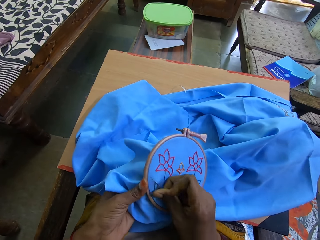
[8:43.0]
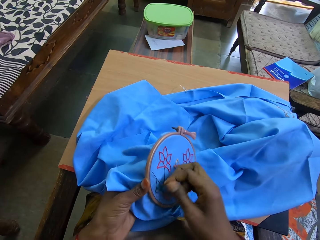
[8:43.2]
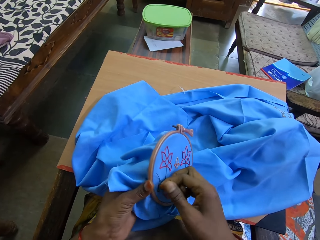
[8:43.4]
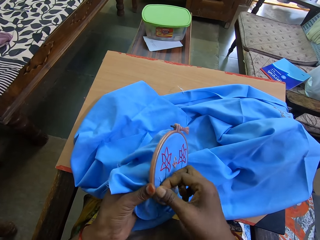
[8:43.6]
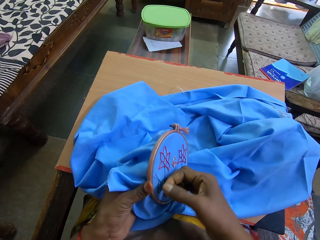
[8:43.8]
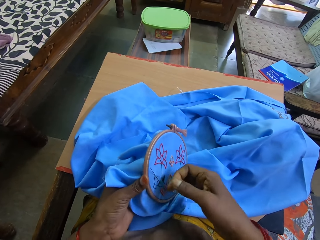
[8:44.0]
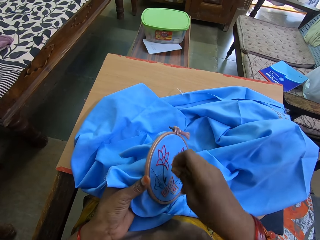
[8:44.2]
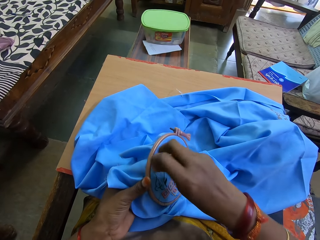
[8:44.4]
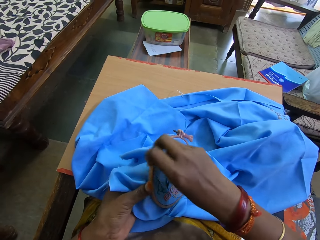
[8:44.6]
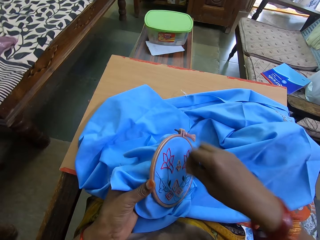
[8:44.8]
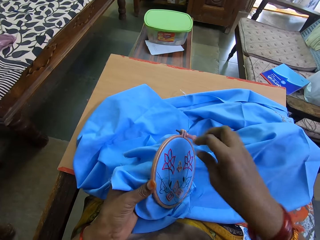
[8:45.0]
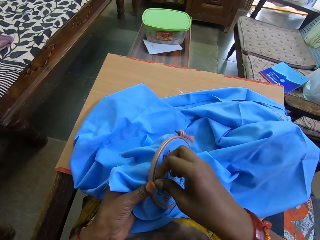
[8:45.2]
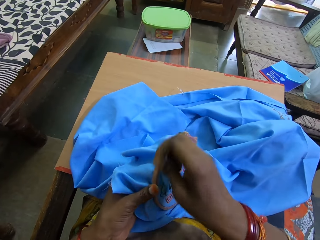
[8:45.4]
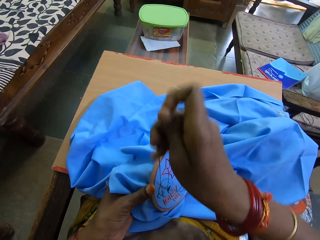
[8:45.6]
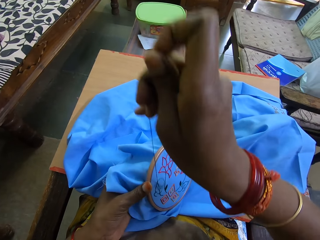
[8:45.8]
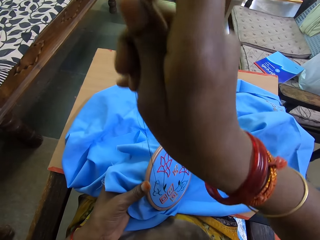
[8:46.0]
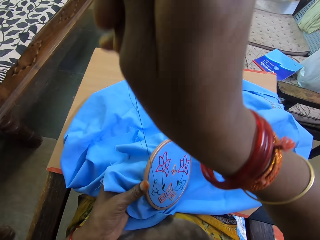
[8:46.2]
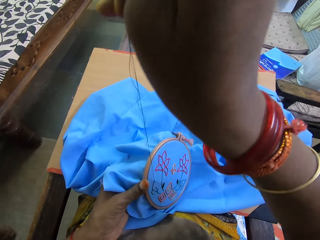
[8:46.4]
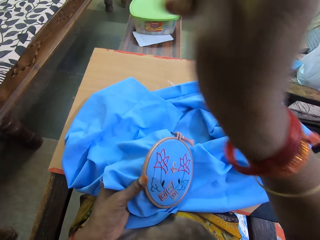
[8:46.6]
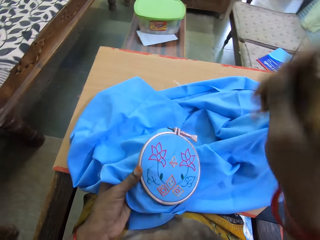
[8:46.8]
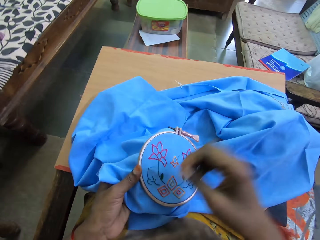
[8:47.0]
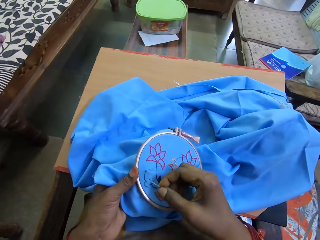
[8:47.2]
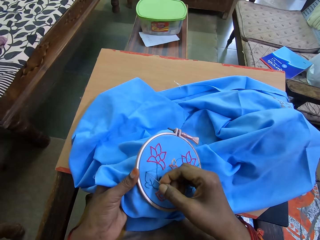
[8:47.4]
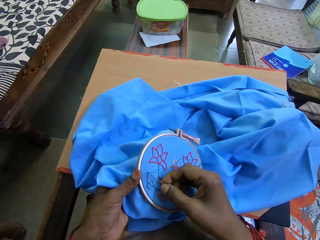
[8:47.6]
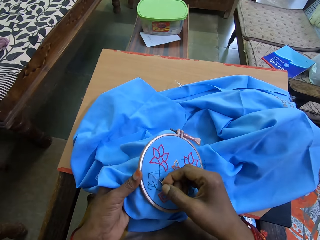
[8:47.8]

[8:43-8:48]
The camera wearer sews the cloth with a needle and a thread.

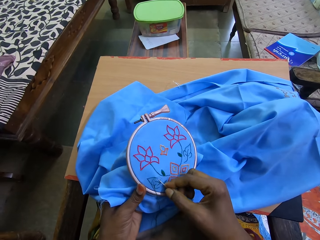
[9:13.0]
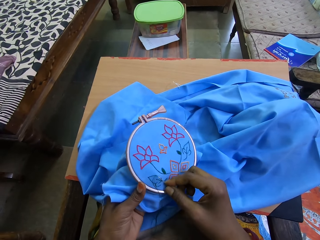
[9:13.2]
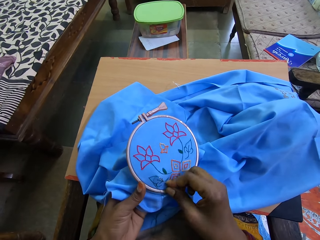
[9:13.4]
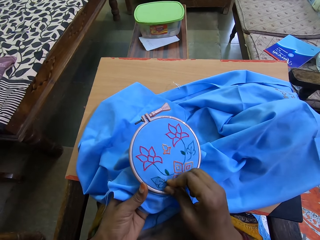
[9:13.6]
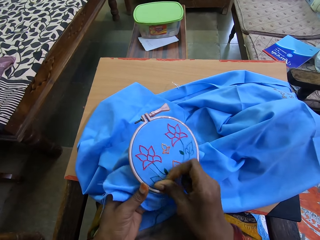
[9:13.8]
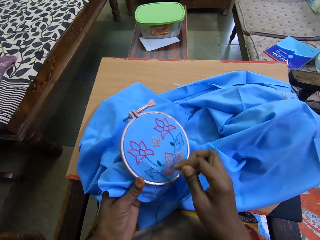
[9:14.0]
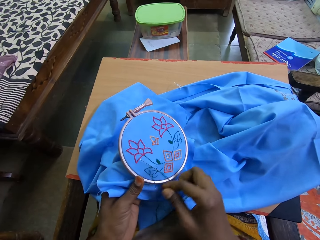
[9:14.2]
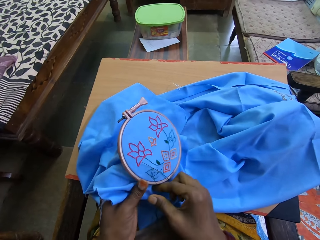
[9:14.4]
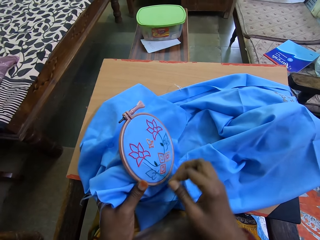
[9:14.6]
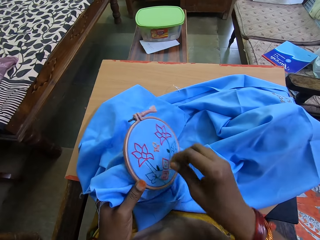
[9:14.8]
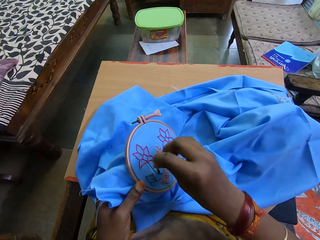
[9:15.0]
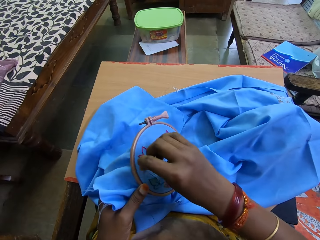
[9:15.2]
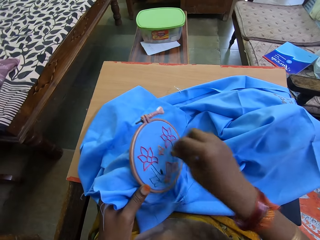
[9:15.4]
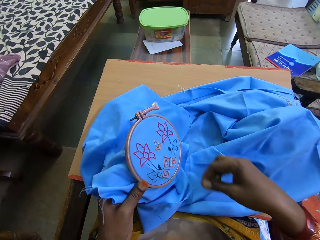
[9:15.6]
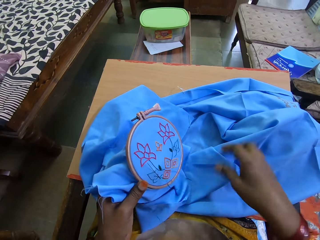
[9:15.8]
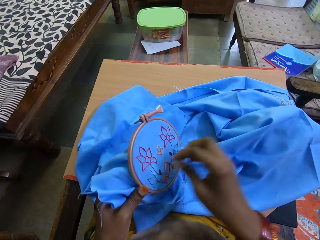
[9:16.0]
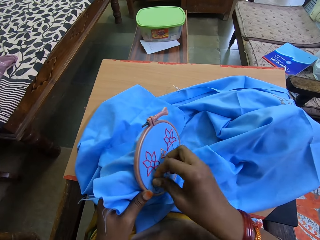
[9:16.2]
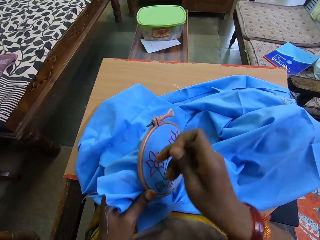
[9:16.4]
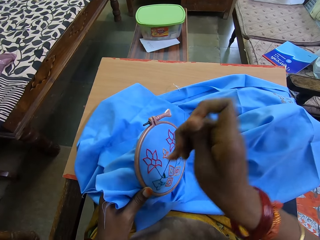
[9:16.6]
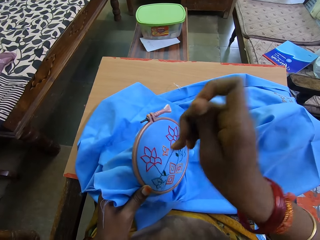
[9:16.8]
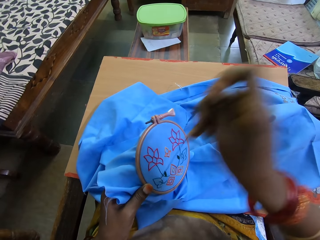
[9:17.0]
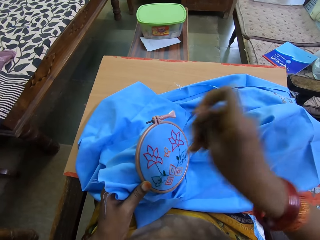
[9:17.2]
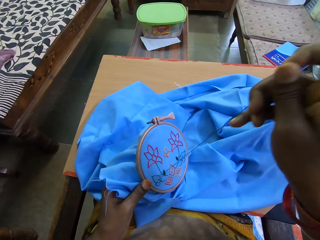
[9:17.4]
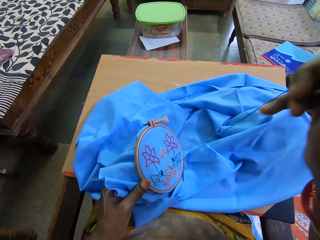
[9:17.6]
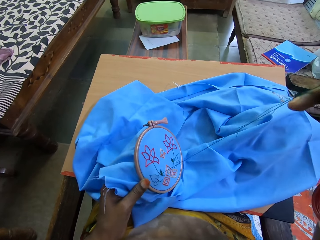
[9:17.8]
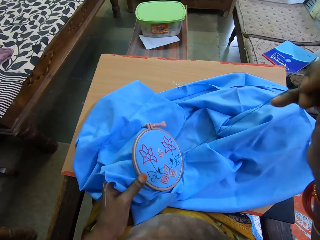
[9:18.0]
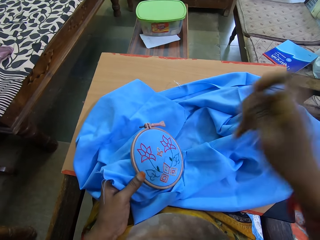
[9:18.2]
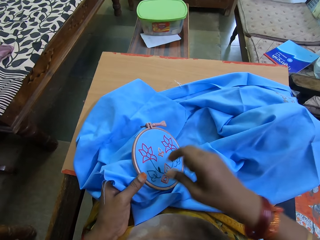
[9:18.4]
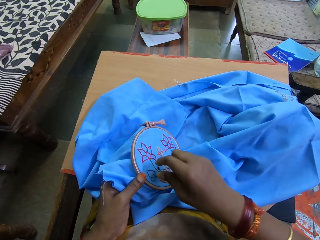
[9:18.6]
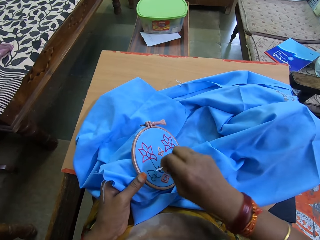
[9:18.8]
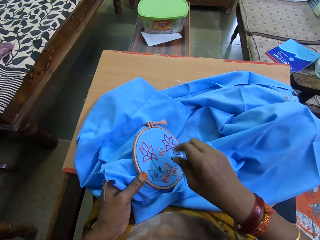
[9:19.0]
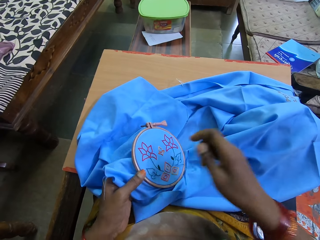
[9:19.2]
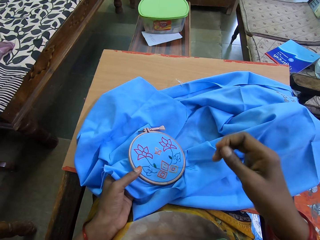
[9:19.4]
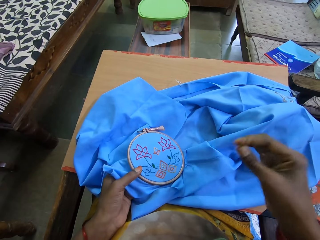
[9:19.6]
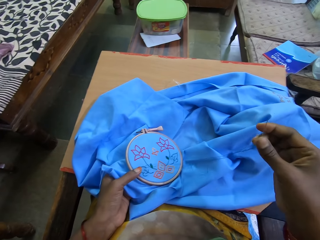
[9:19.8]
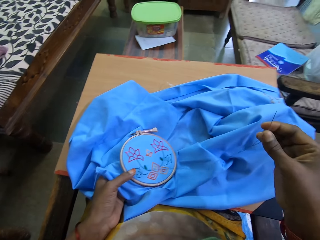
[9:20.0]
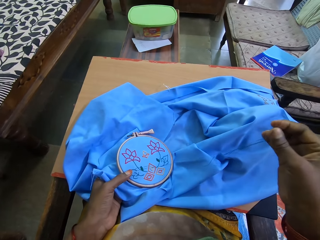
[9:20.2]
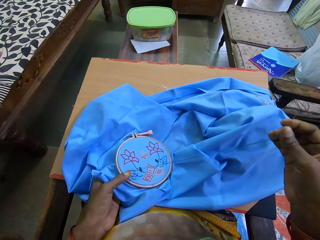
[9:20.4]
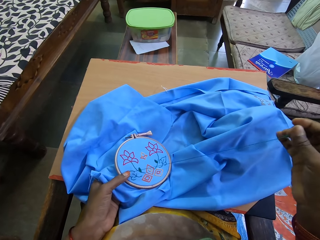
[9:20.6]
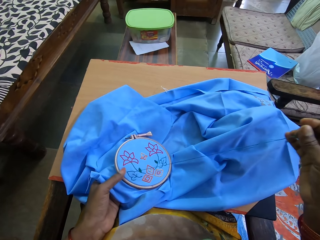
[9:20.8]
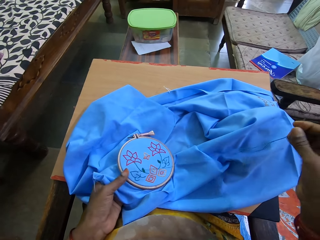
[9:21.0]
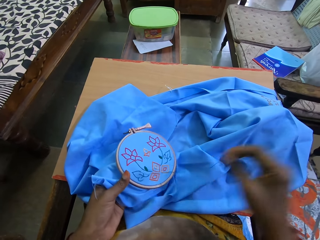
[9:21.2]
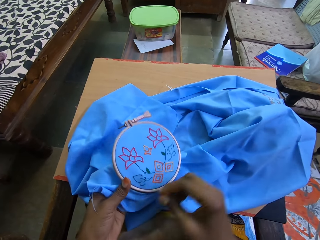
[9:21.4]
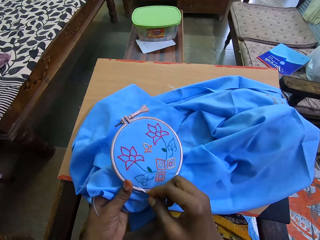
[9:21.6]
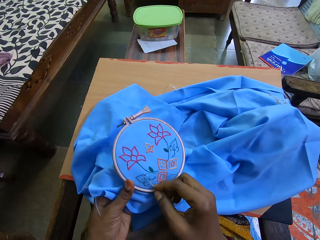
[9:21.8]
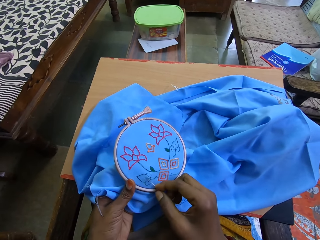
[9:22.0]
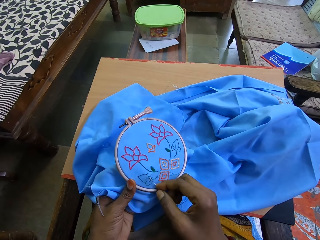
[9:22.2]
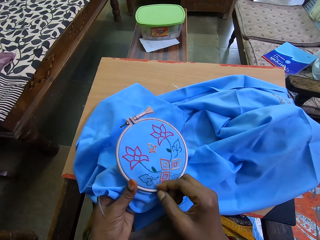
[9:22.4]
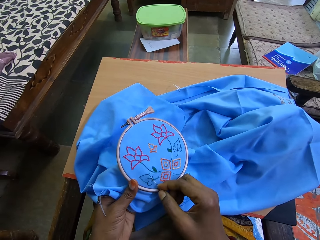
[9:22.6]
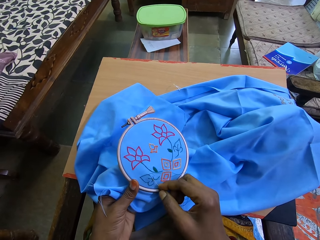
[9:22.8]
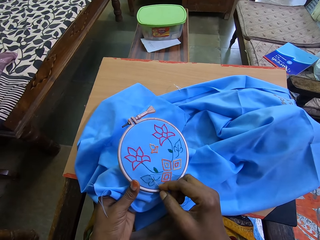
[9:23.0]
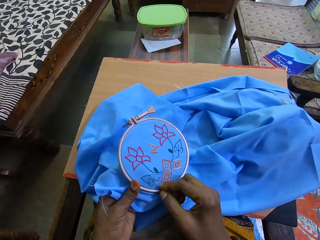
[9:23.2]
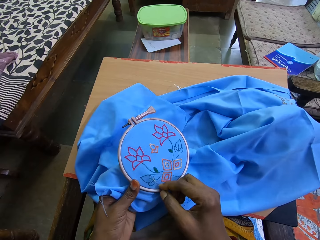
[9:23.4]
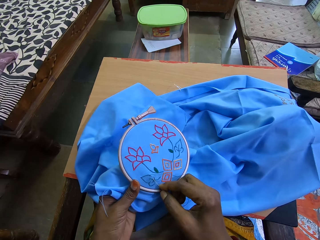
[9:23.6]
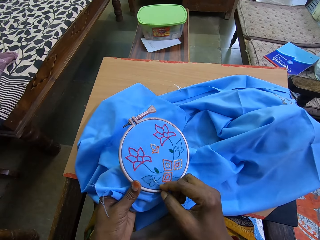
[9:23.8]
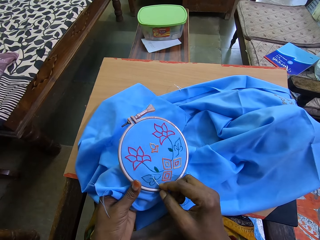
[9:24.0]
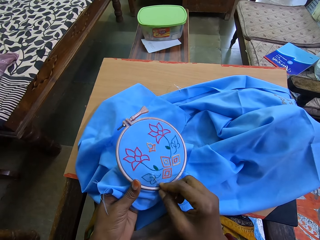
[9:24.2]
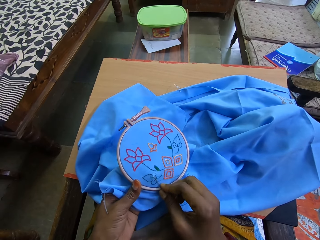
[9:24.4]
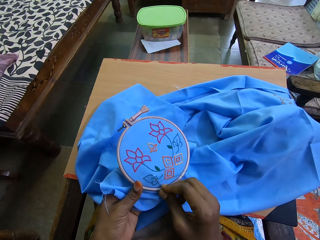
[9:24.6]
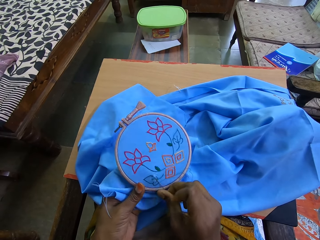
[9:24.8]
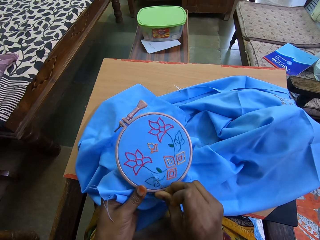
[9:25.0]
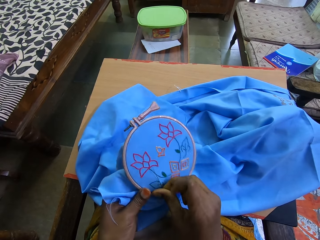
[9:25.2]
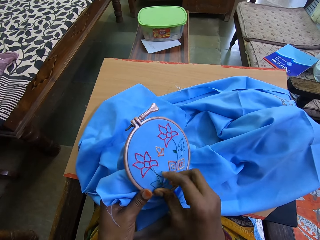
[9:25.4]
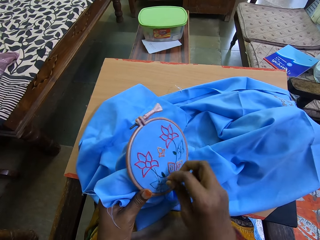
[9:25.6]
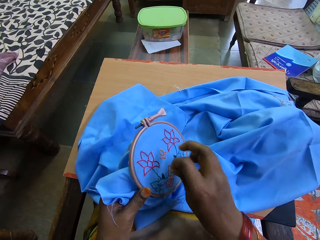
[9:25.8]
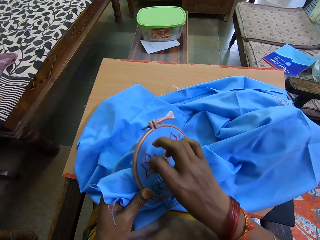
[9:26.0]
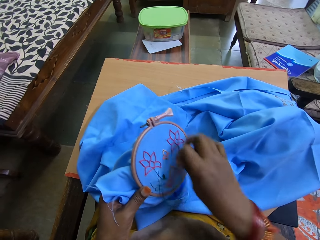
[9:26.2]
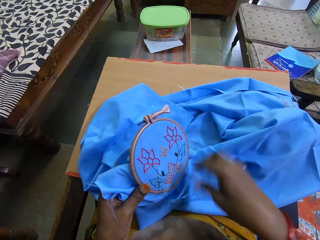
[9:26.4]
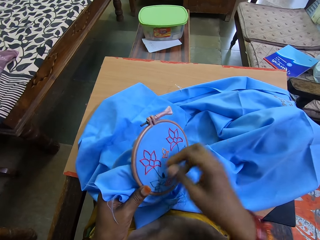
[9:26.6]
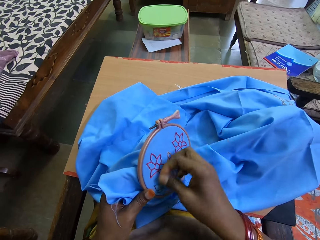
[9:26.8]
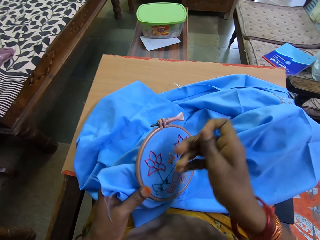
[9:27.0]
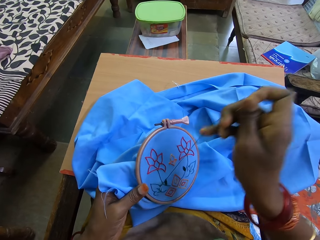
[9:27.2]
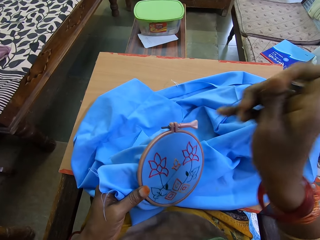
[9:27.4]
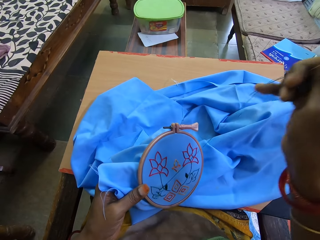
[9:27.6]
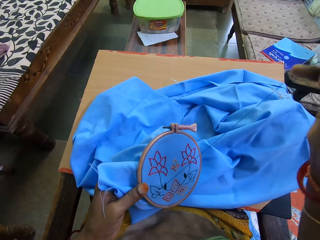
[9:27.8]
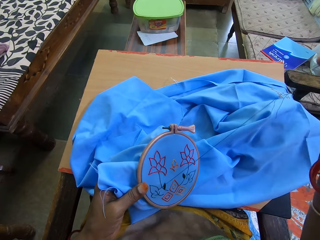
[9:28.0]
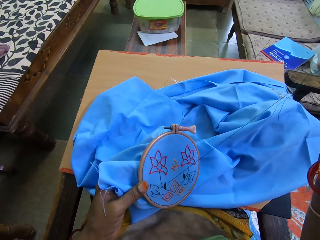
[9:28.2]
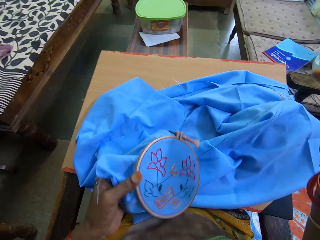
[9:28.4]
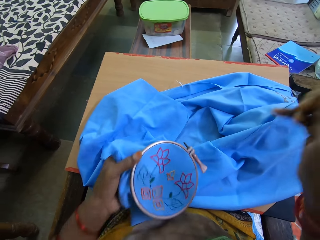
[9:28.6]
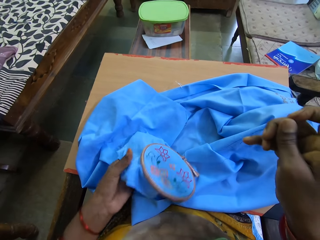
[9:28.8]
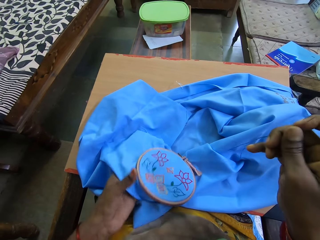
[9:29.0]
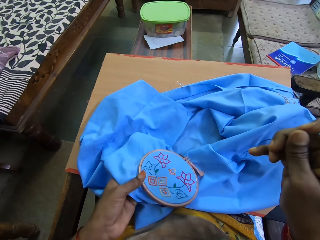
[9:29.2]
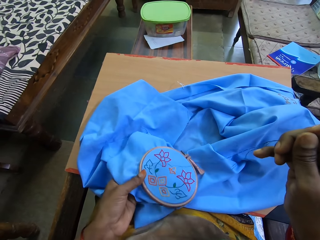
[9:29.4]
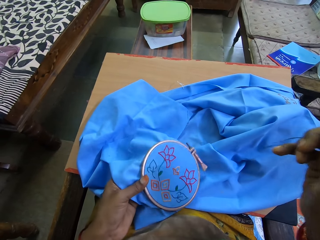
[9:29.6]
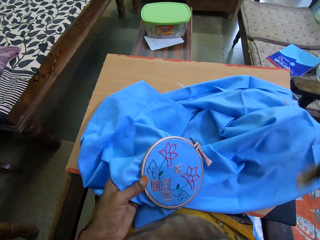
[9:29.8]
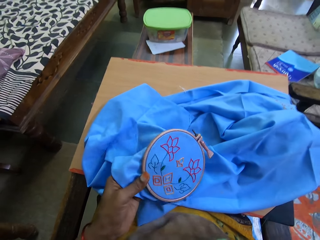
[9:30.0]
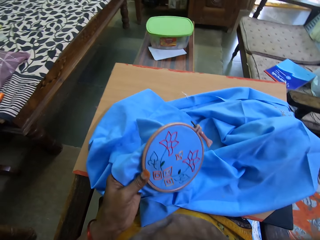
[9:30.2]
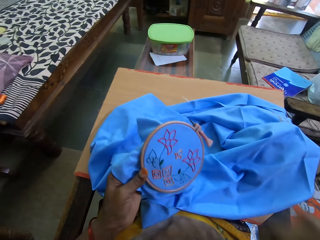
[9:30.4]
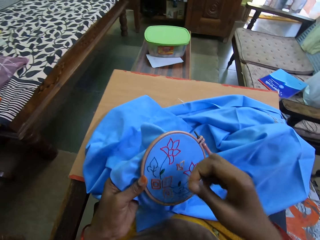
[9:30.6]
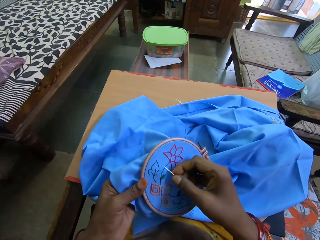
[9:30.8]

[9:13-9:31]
The camera wearer touches the thread. They touch the needle. They touch the thread. They lift the embroidery hoop with the left hand. They touch the needle. They sew an embroidery flower pattern on a fabric. They put the needle on the fabric. They touch the thread. They touch the needle. They adjust the embroidery hoop with the left hand. They lift the embroidery hoop with the left hand.
